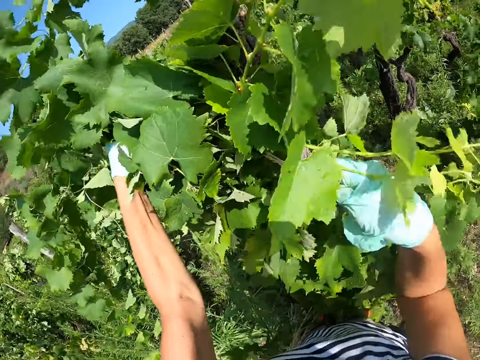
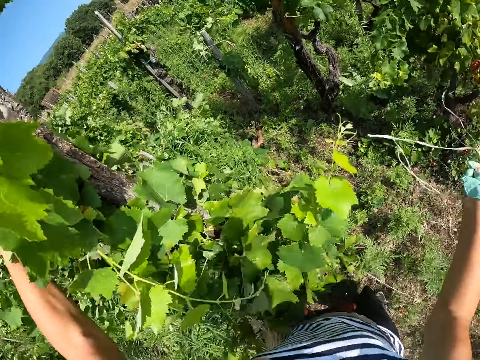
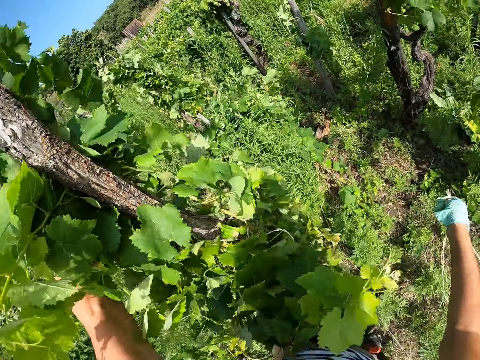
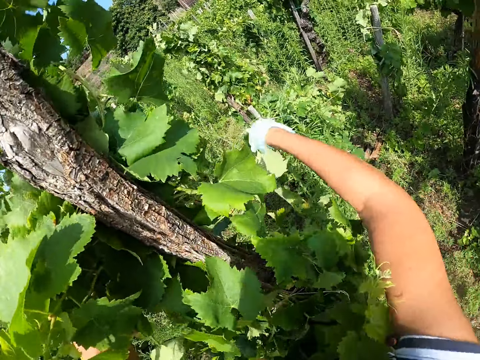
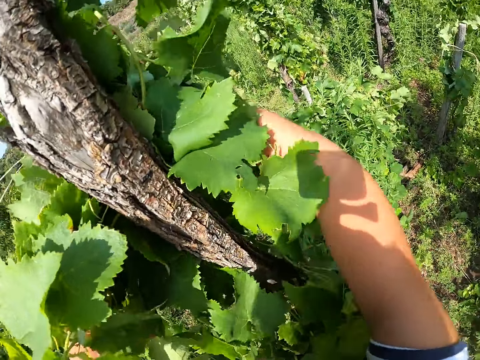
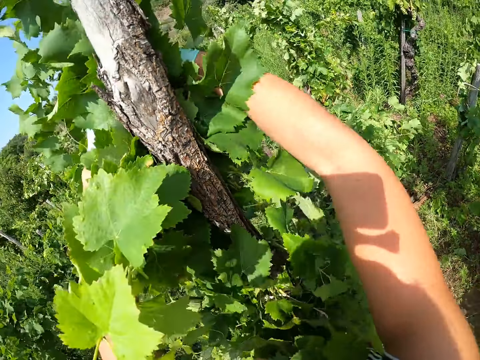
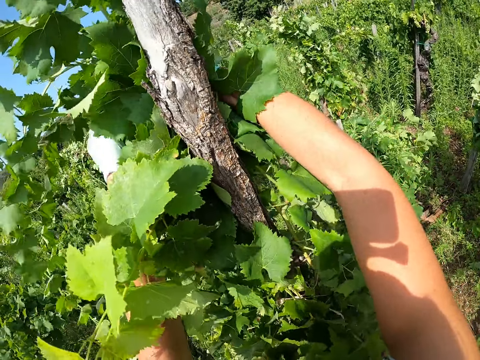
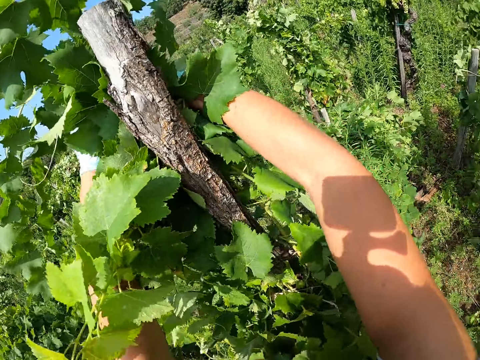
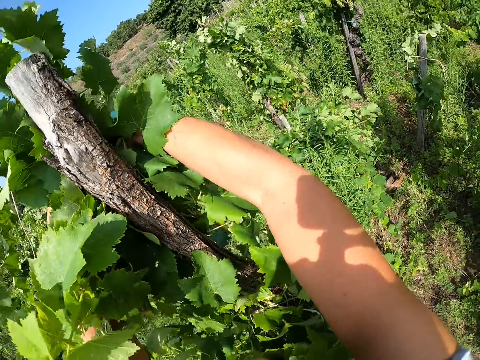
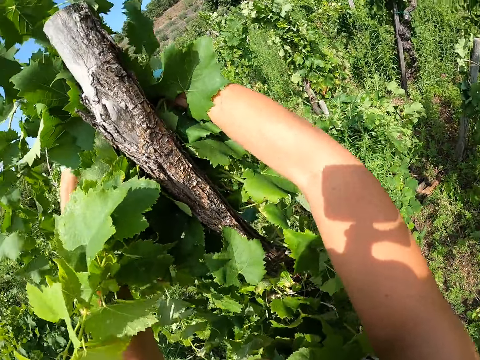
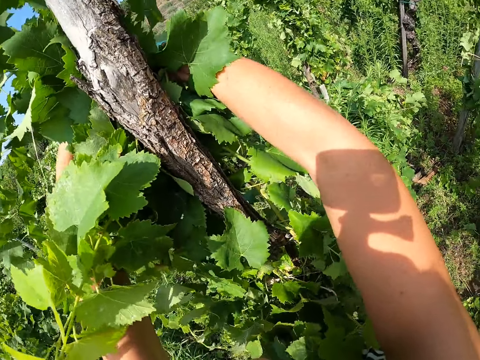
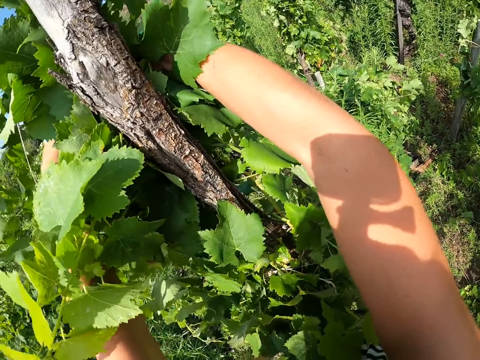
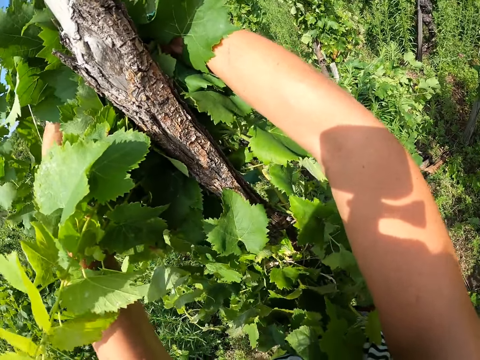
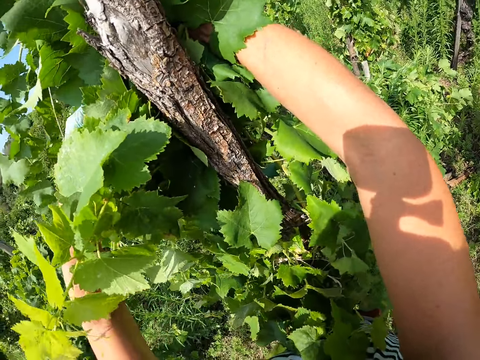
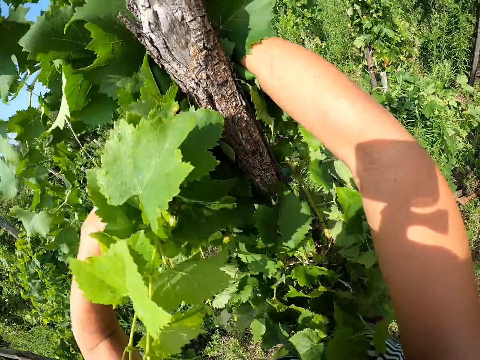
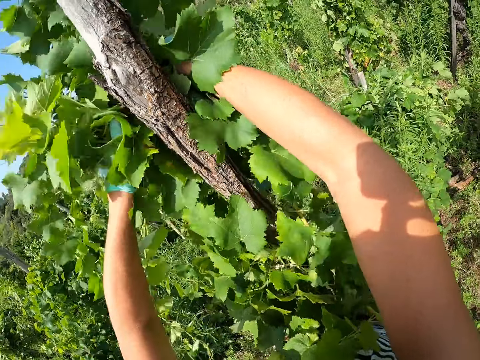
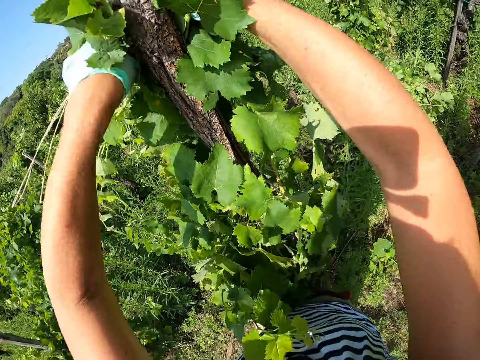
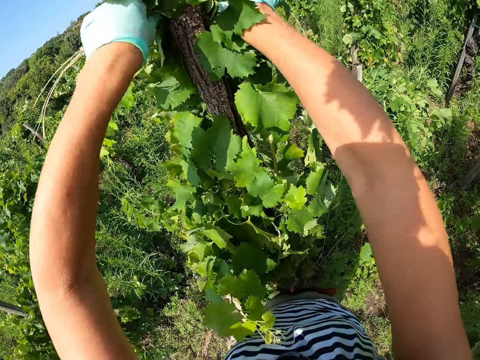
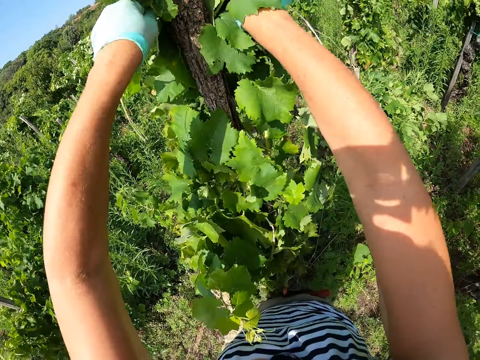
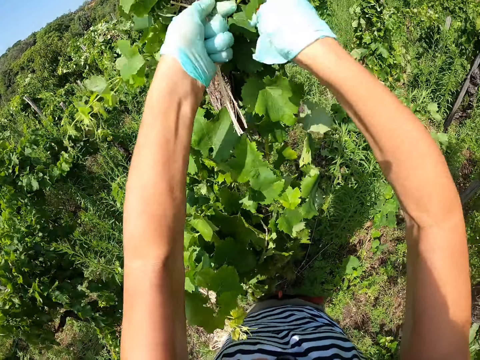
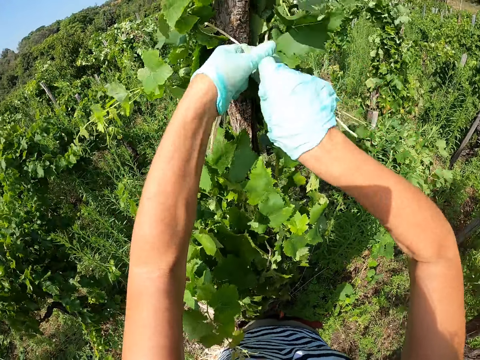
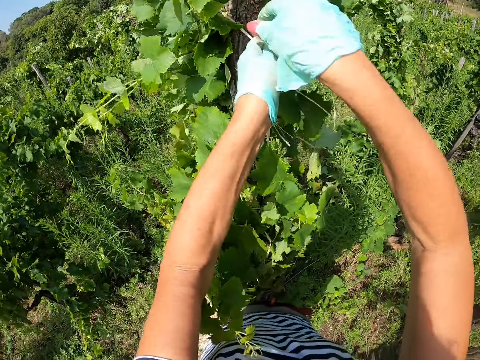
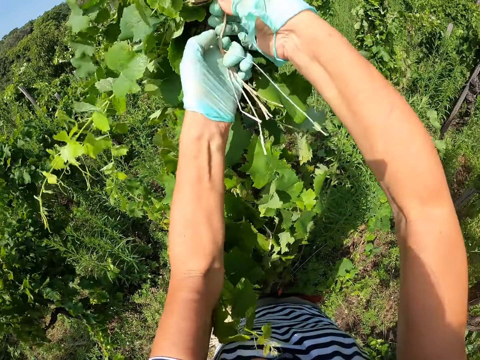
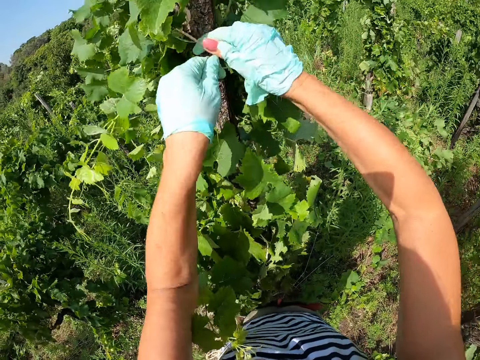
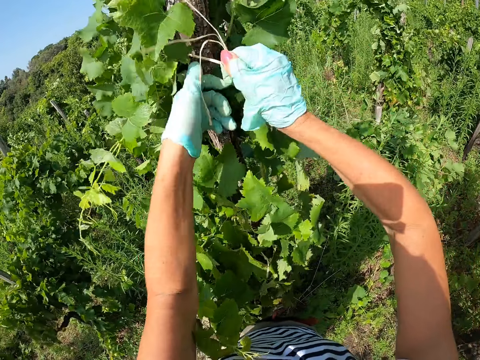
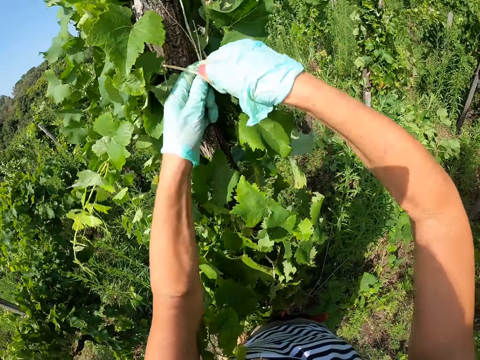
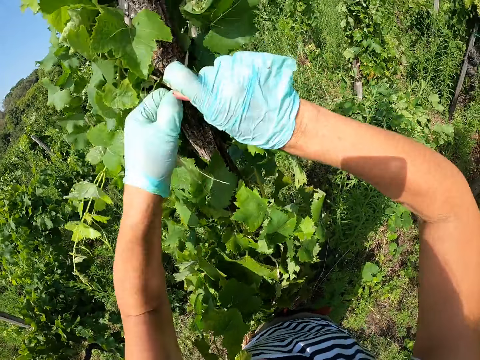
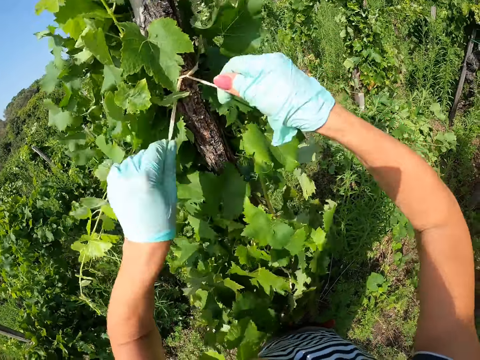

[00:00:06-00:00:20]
The camera wearer holds the plant vertically along the stake. They tie the plant on the stake using string. They tie plants to a pole with a rope.

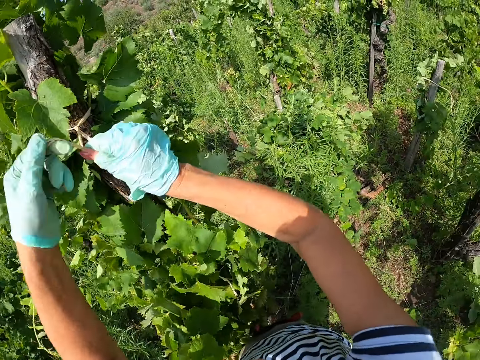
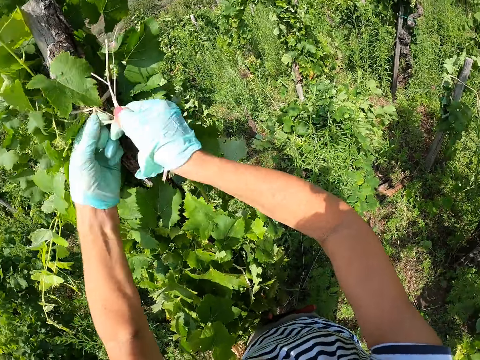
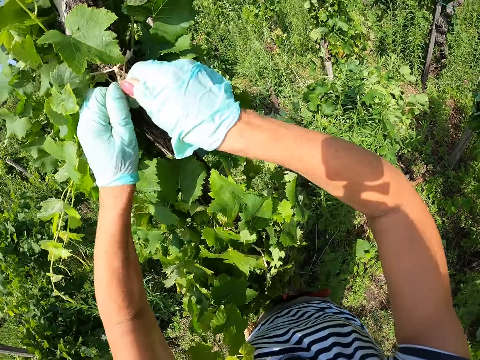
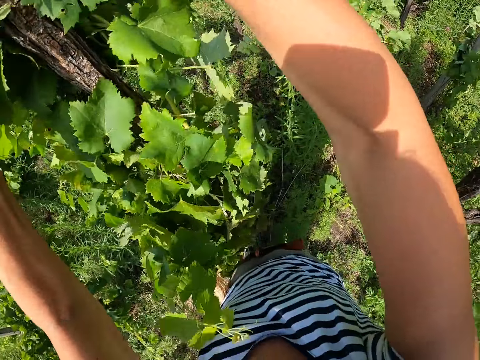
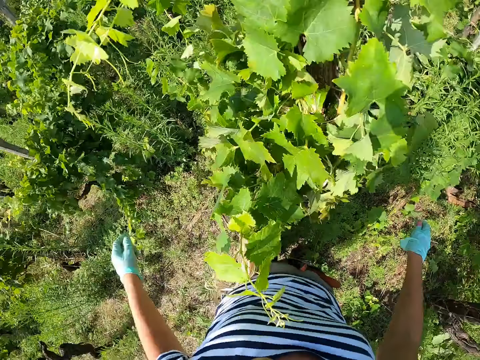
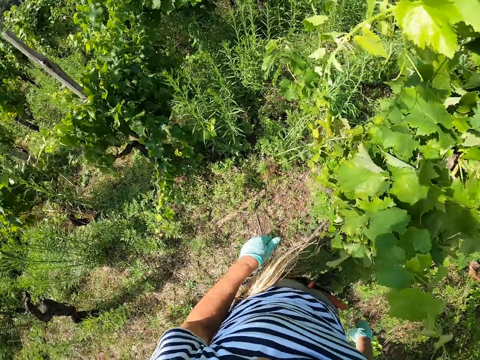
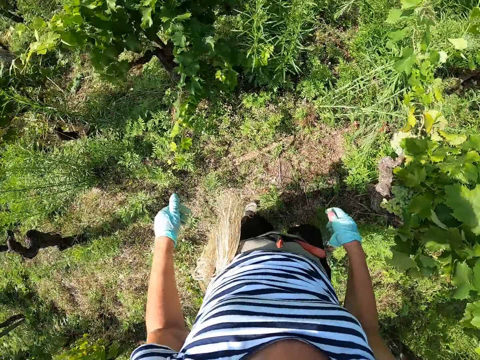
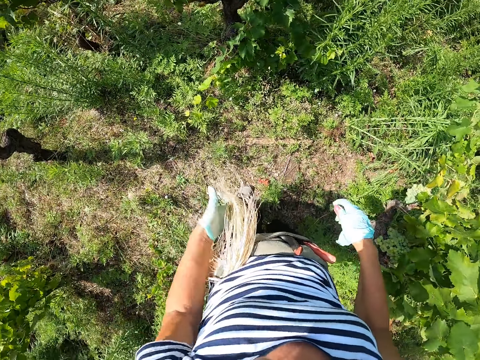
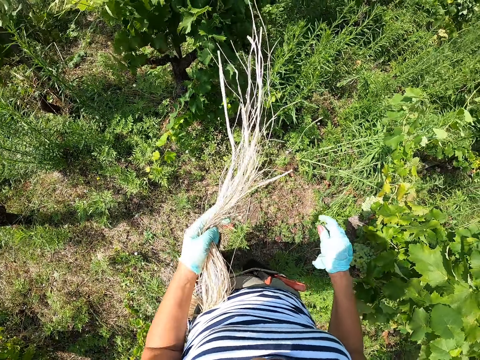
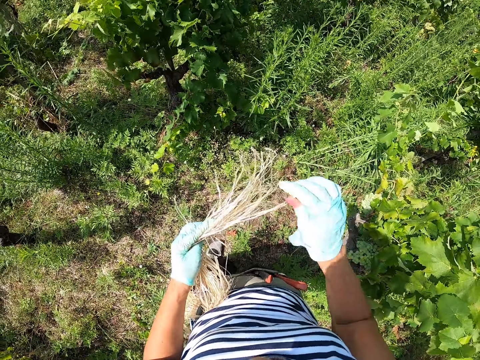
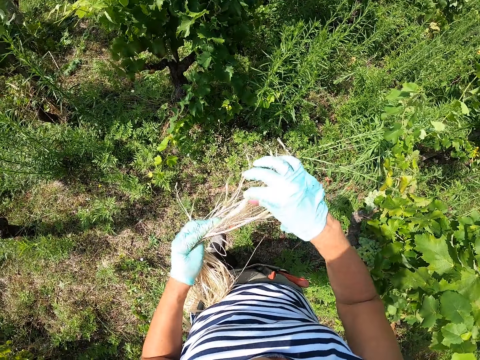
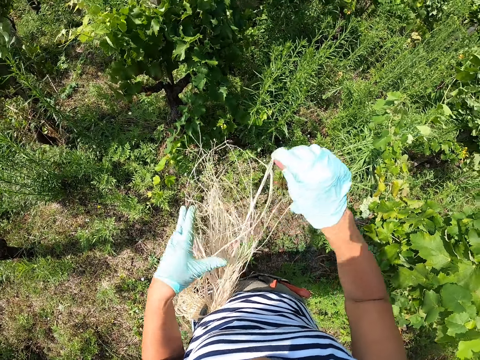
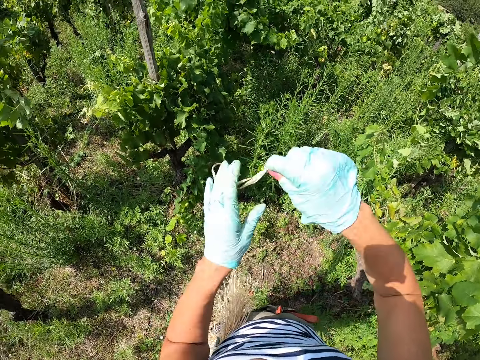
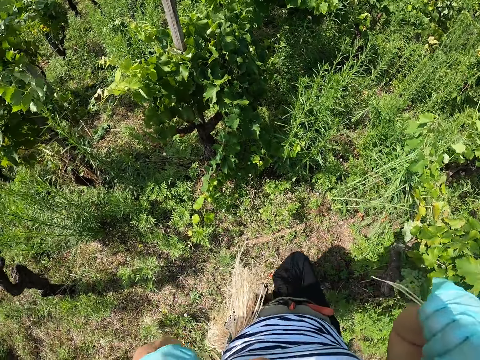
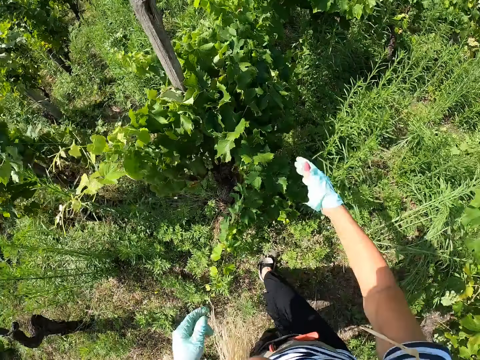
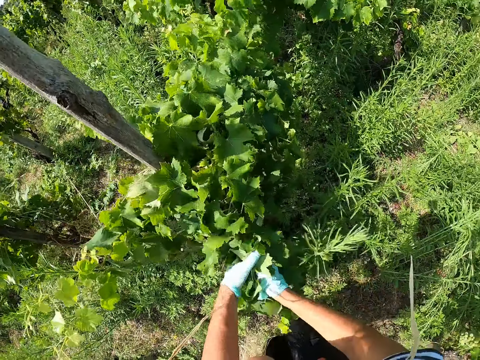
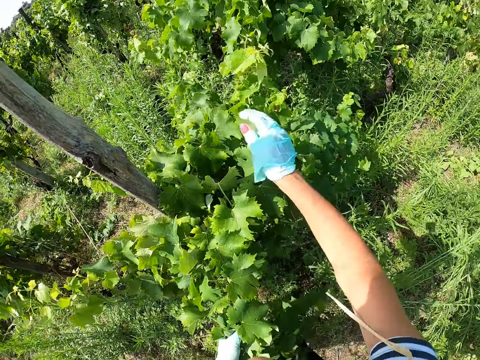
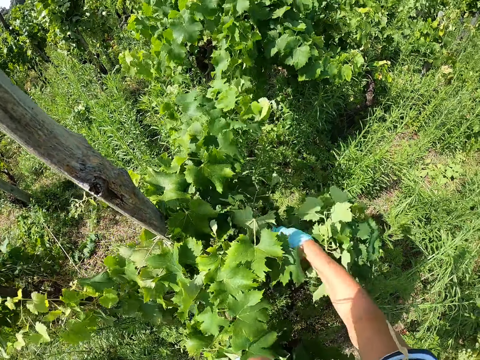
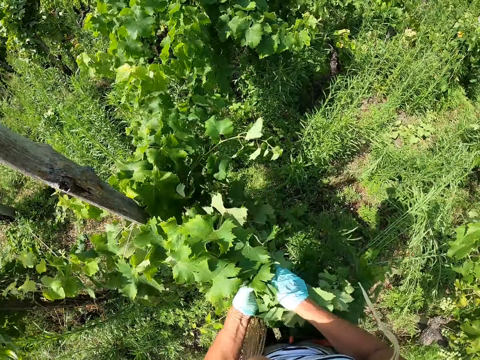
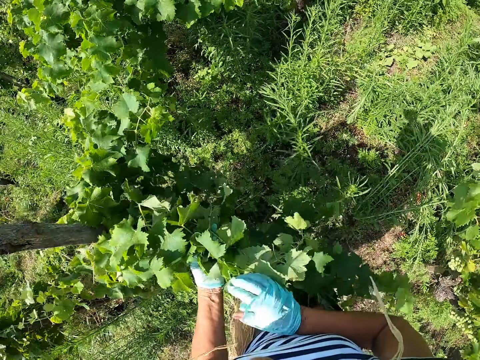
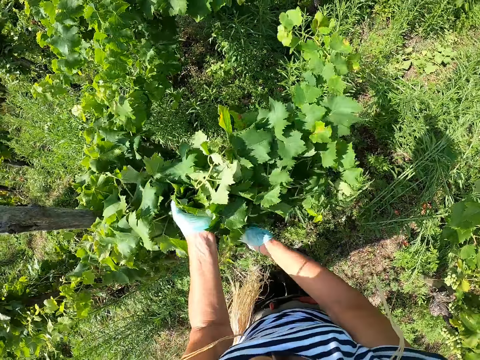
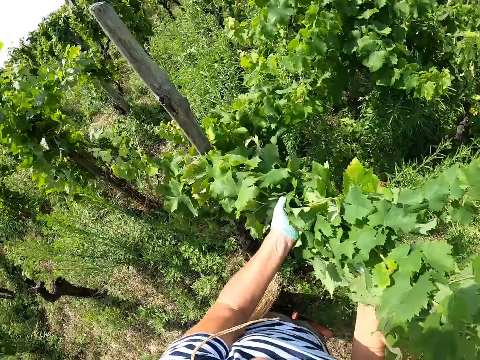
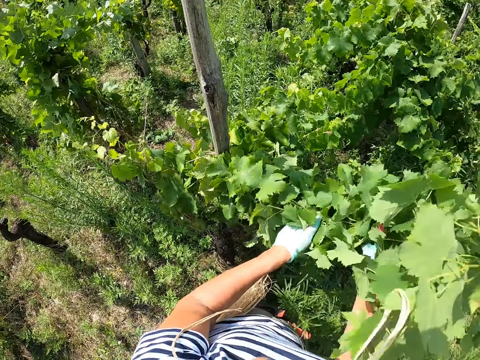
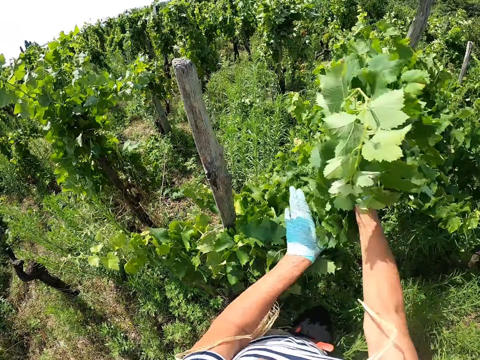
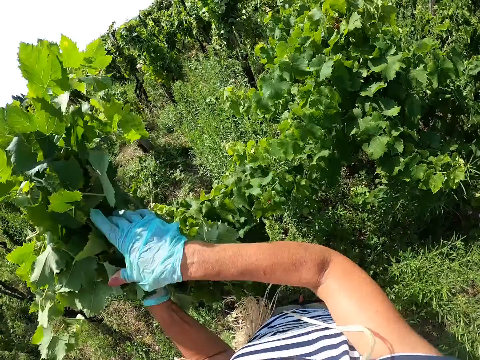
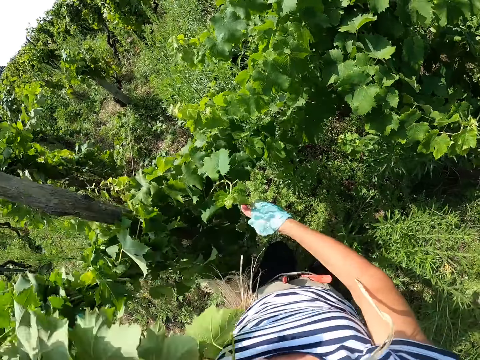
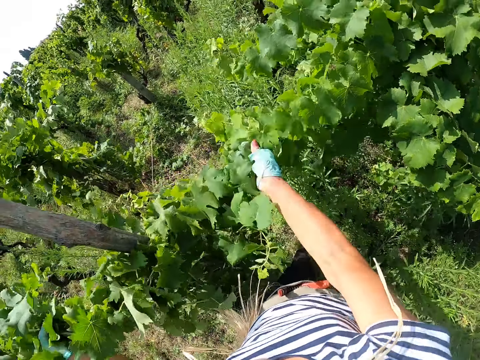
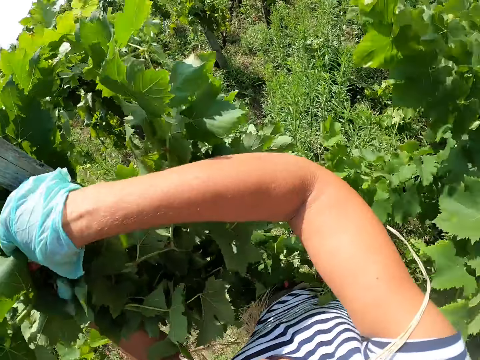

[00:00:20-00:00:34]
The camera wearer drops their hands from the plant and turns. They hold staking strings on their waist. They pull out rope from a bunch of ropes on their hip using the right hand. They lift up the strings with both hands, bite the strings in the mouth, and walk towards another grape plant. They pull another plant. They gather plant leaves together.
